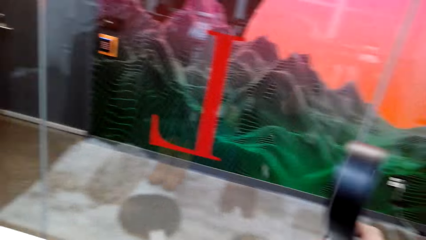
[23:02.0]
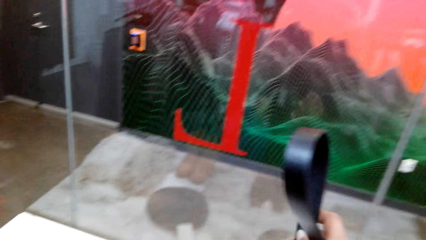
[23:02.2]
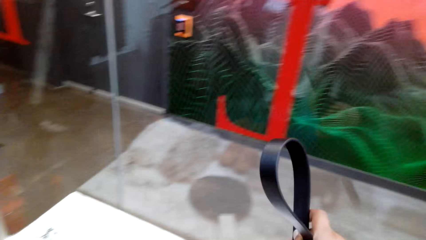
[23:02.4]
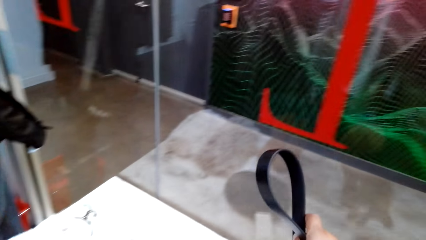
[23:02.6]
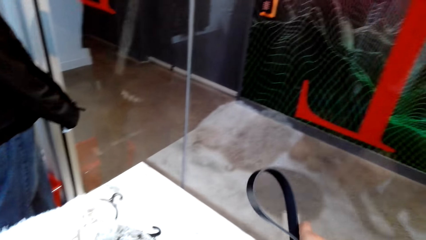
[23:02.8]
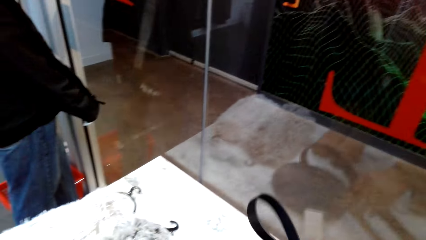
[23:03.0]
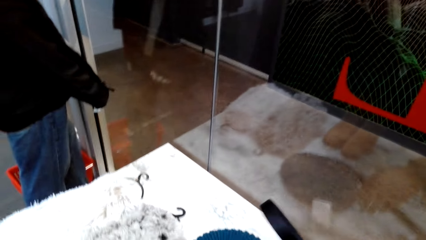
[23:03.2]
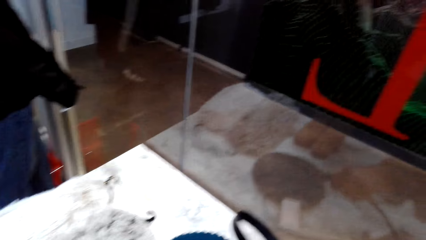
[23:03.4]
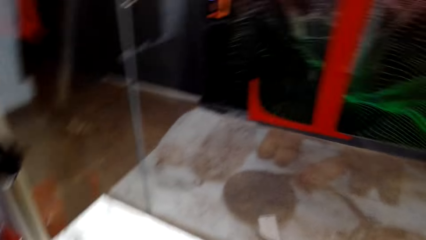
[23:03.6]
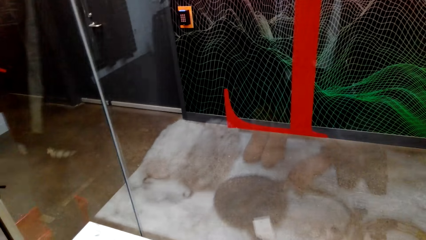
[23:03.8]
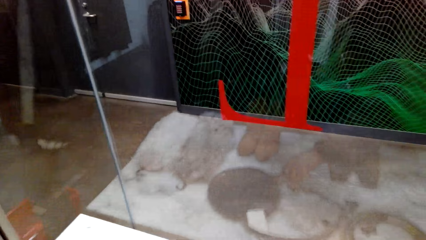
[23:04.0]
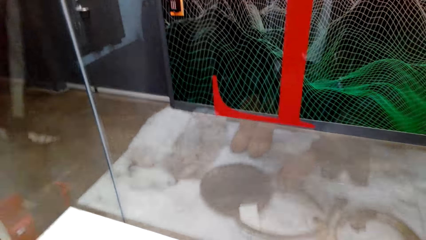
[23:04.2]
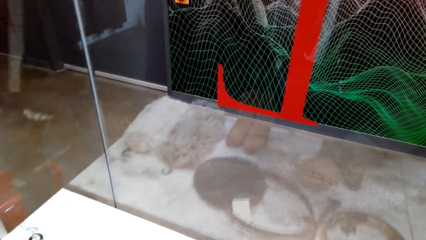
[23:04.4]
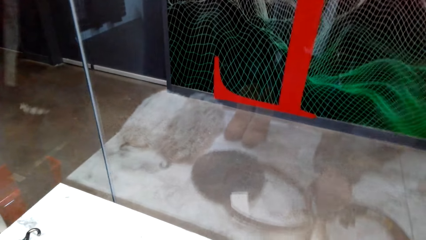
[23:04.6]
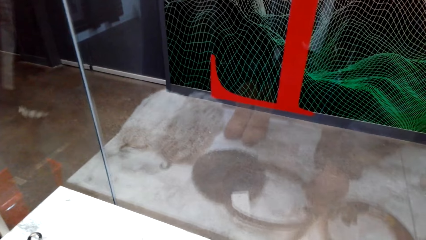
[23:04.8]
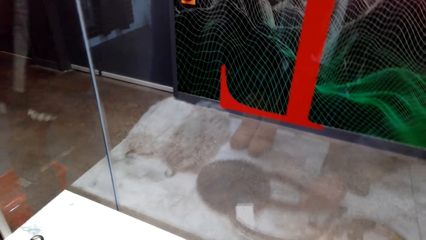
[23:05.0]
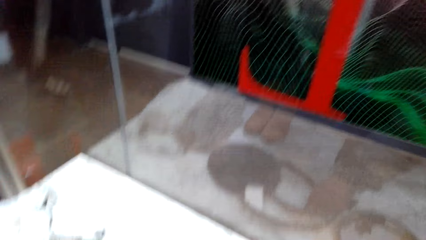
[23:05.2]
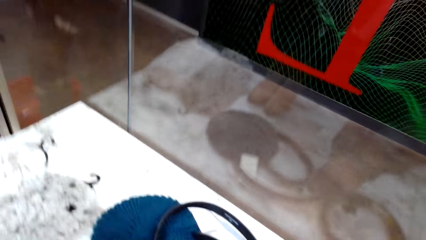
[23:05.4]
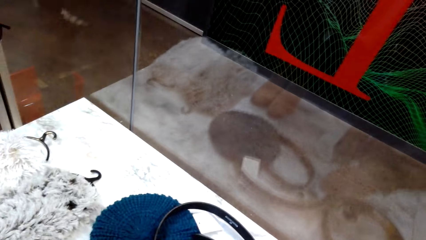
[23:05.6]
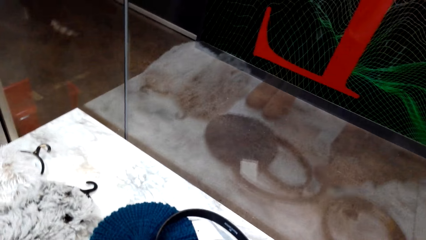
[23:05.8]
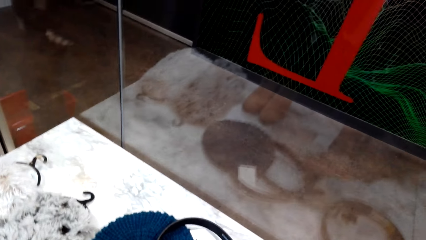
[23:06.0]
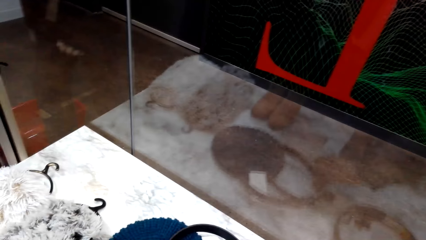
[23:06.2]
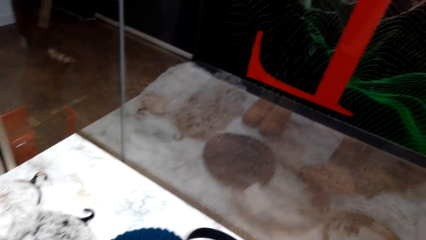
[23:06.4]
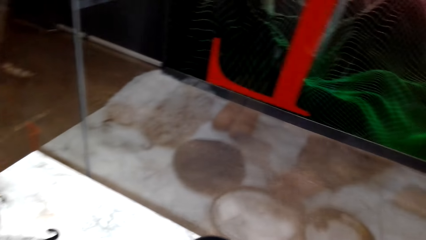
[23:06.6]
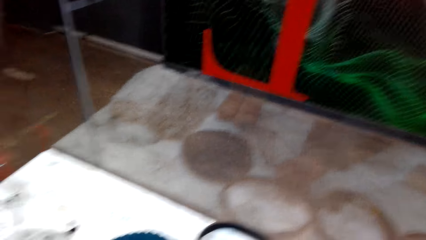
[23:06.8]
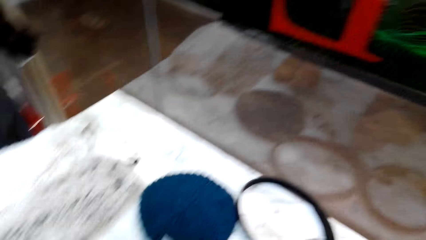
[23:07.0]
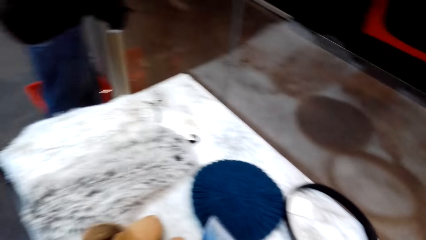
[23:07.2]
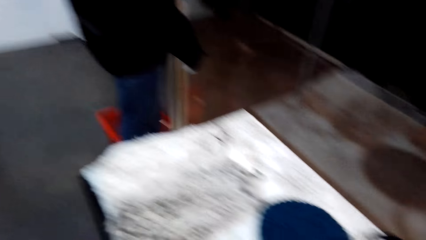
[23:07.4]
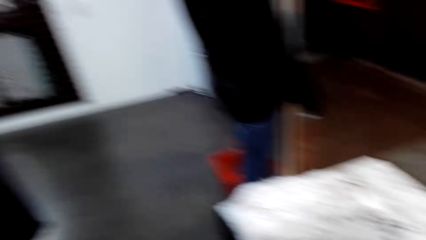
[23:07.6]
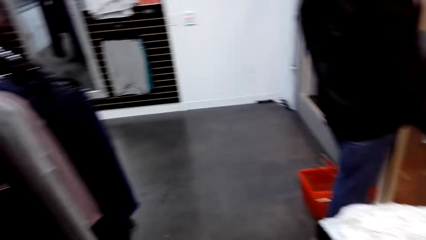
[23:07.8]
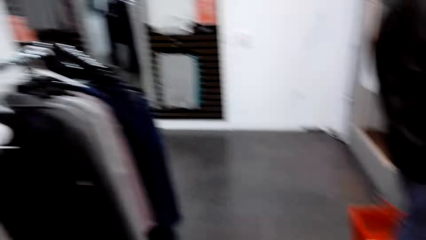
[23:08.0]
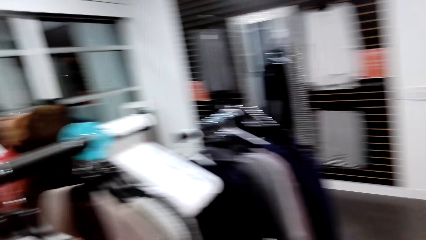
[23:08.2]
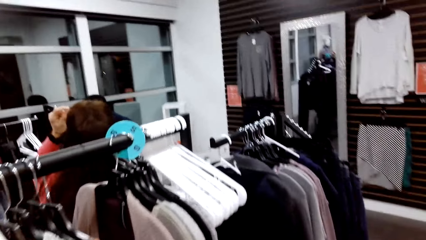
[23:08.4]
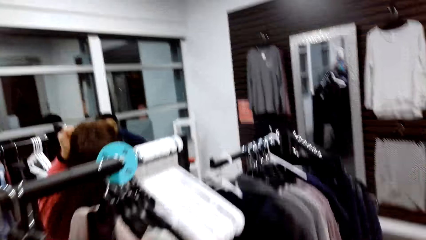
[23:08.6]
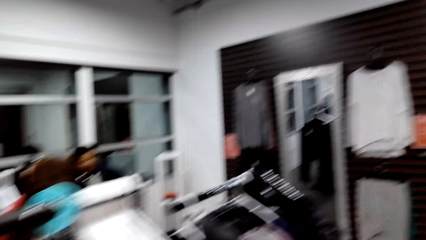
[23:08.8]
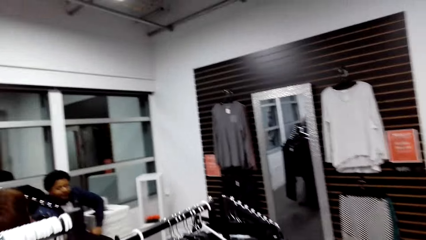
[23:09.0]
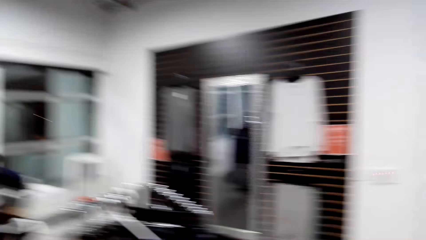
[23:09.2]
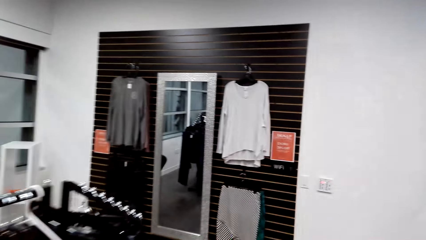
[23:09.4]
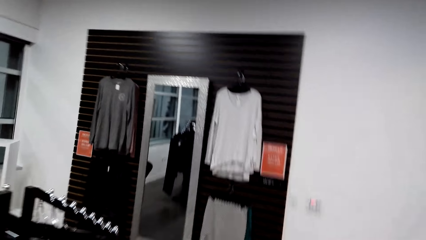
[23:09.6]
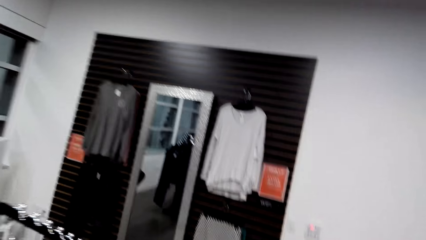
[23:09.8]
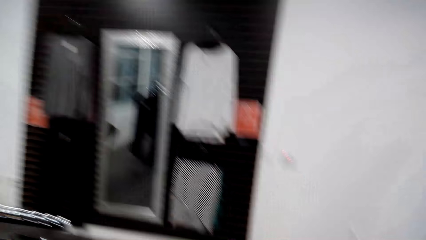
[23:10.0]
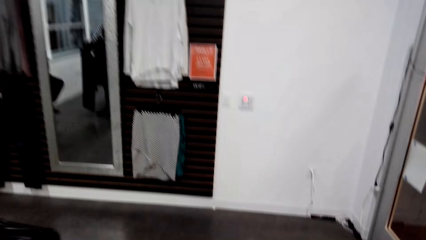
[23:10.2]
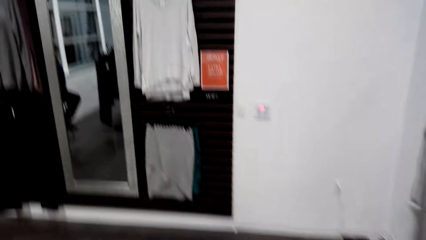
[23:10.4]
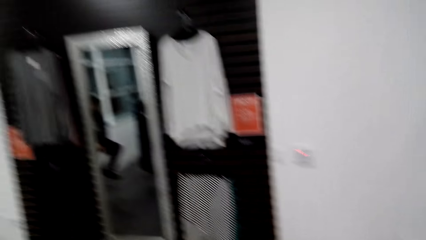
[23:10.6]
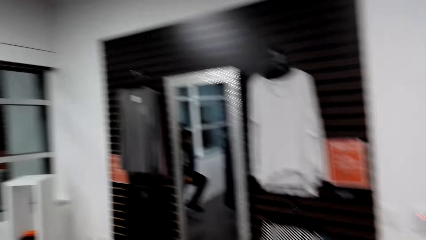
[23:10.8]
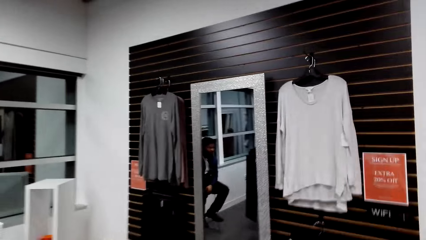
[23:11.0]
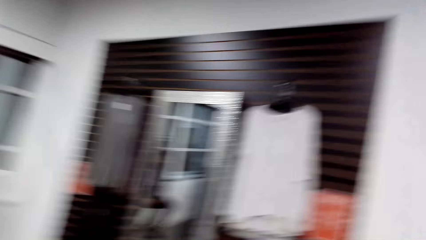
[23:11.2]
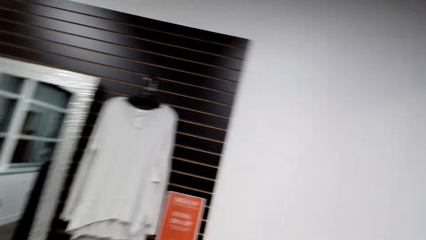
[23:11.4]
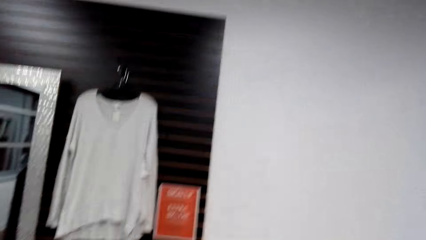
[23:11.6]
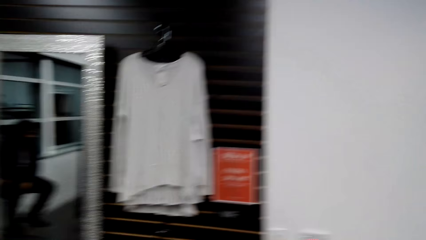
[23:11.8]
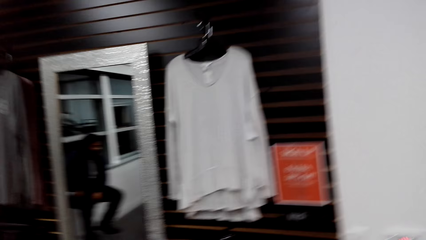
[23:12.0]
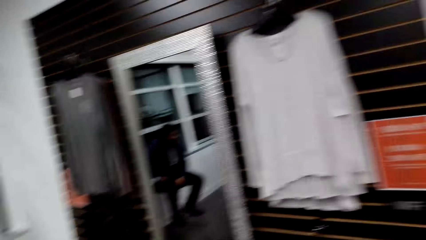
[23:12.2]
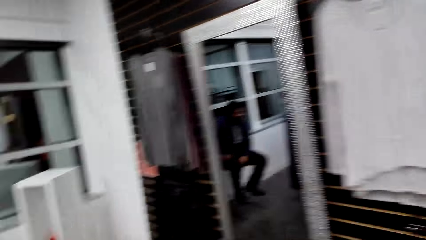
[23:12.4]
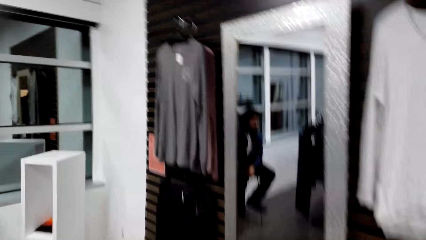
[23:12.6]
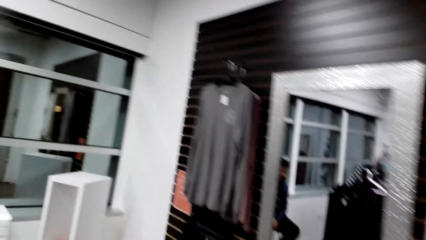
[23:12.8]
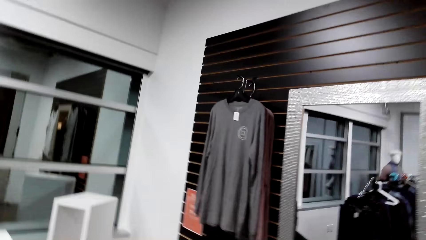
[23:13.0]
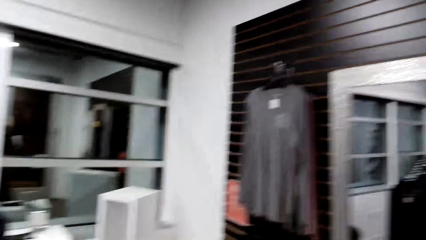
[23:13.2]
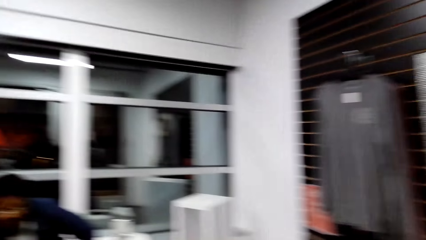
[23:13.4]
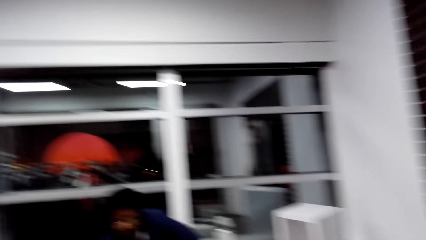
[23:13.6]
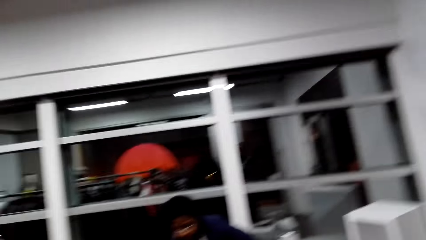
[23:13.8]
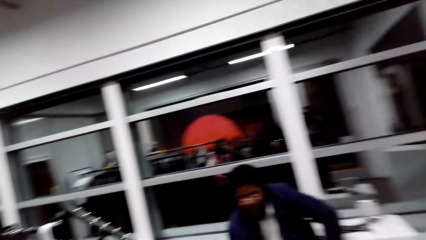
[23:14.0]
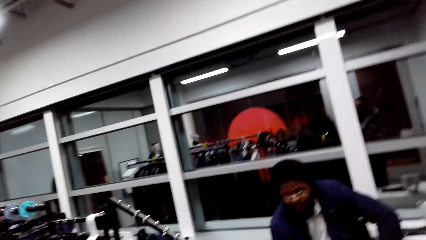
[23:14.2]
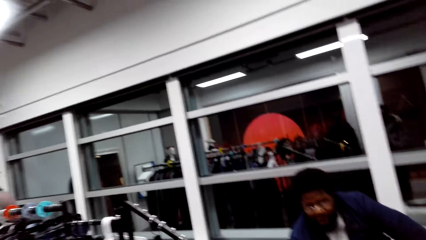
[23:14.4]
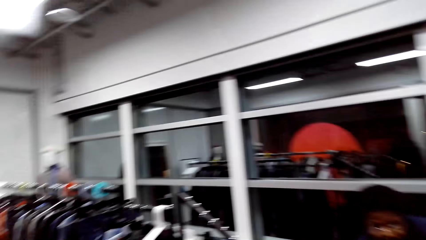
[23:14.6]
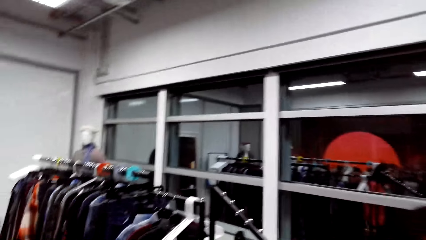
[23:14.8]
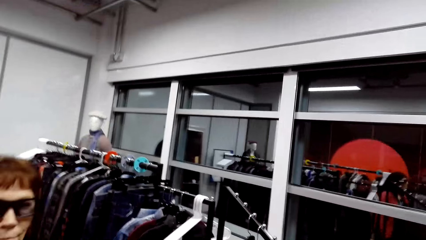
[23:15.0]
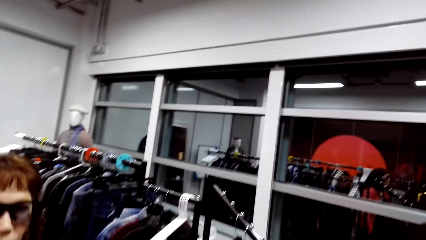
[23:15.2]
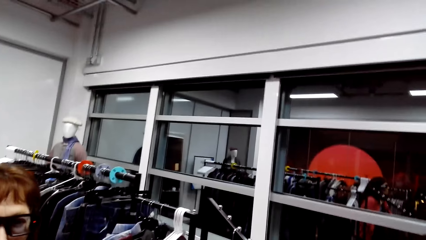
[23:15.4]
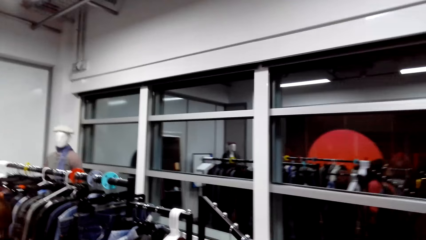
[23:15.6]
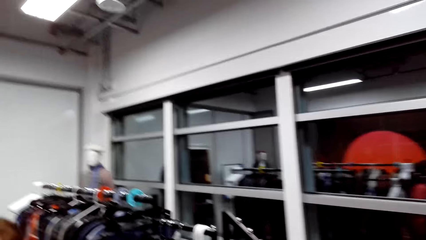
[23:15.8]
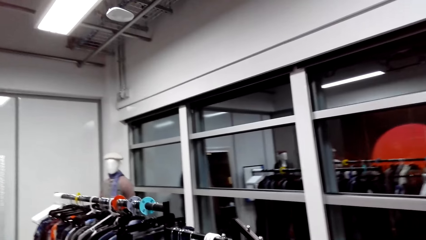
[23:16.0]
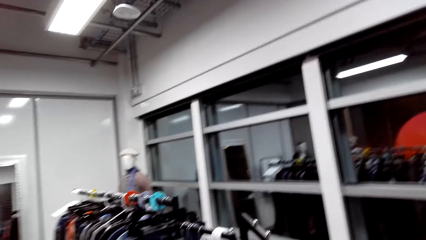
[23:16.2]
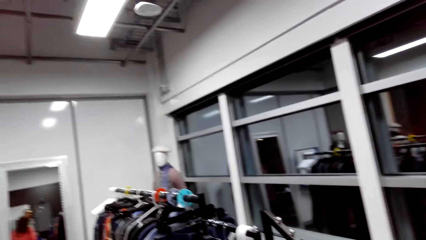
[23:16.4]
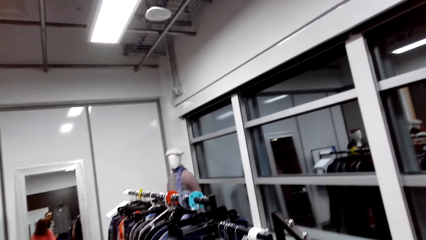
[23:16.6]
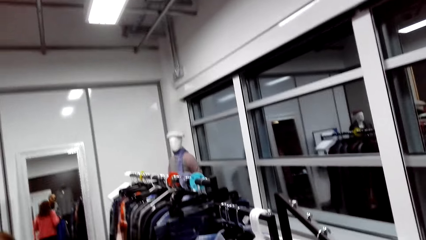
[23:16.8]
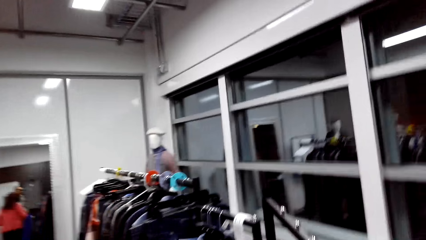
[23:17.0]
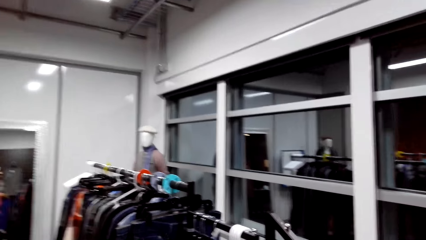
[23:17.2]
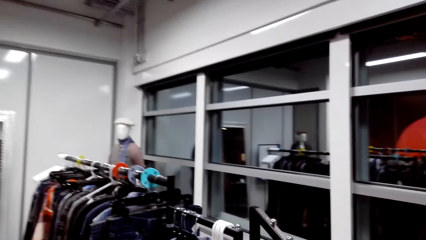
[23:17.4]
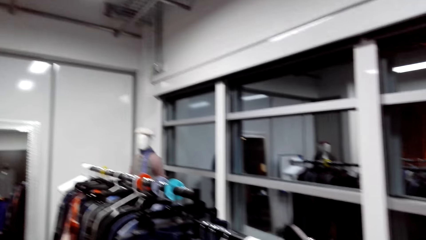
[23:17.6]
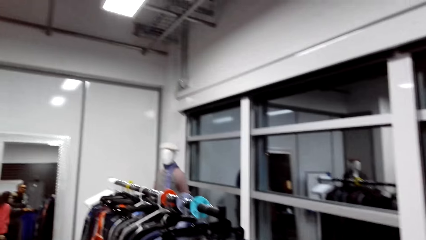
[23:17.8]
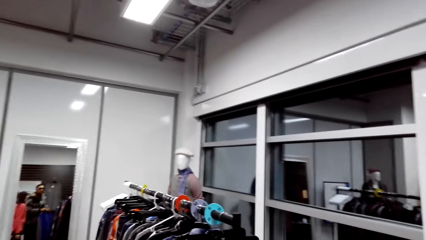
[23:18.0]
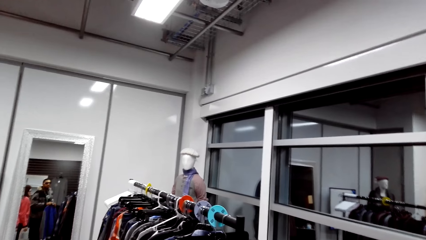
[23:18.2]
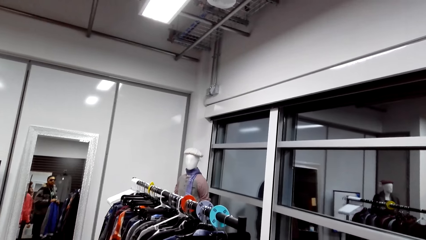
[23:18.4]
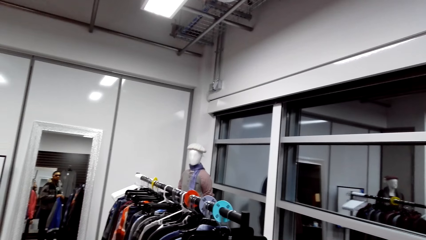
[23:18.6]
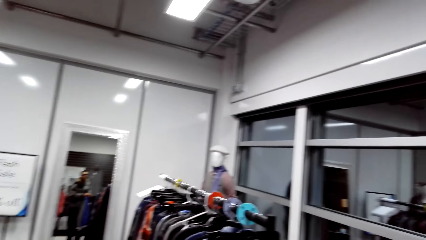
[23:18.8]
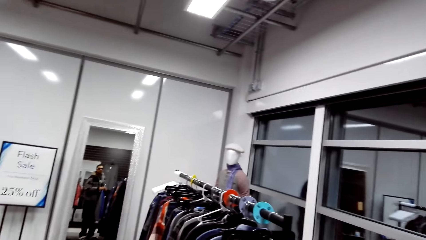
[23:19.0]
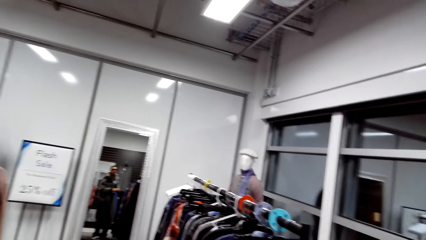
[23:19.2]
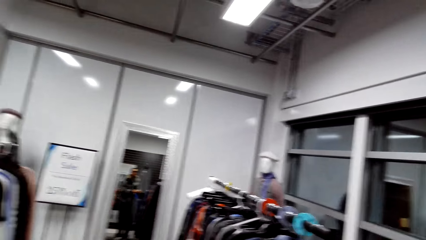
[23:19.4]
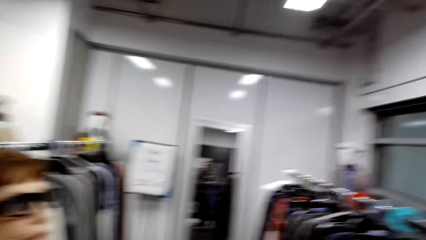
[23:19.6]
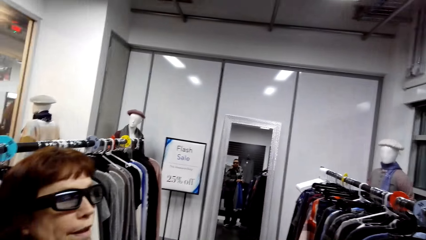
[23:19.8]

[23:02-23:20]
The camera wearer puts a belt on a table. They adjust the belt on the table. They walk around in the clothes shop. They converse with a woman. They converse with the woman.
